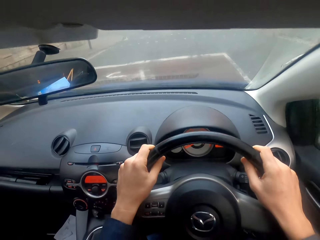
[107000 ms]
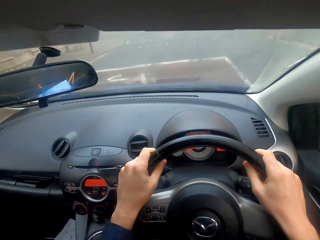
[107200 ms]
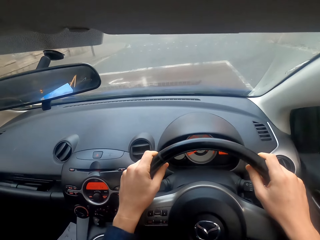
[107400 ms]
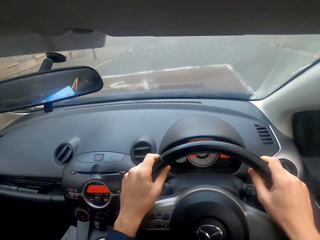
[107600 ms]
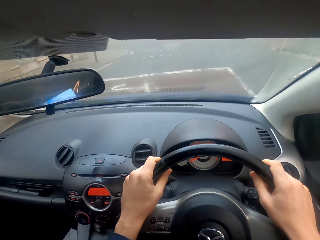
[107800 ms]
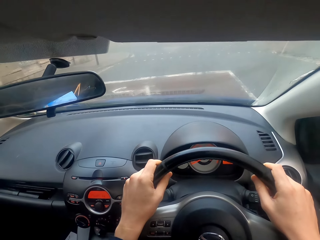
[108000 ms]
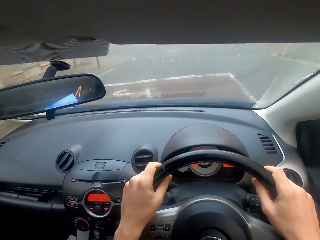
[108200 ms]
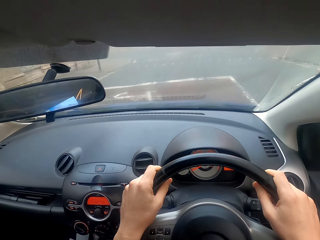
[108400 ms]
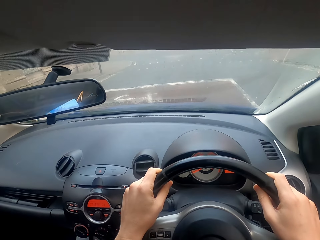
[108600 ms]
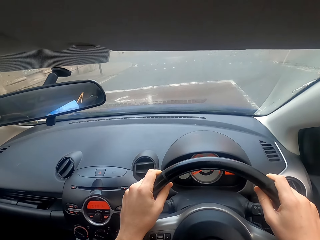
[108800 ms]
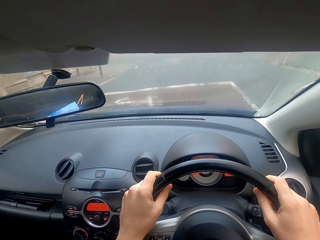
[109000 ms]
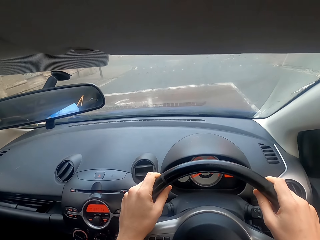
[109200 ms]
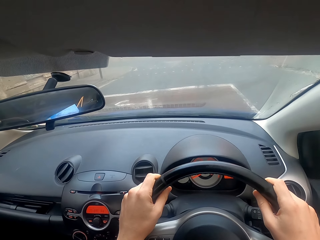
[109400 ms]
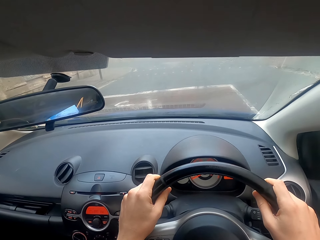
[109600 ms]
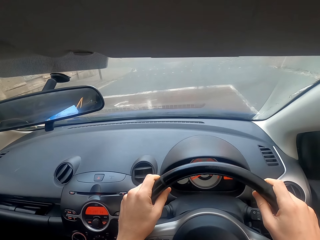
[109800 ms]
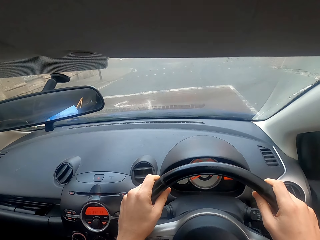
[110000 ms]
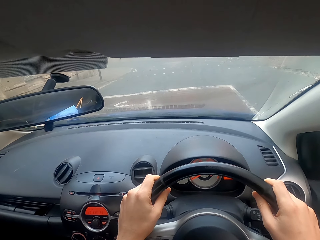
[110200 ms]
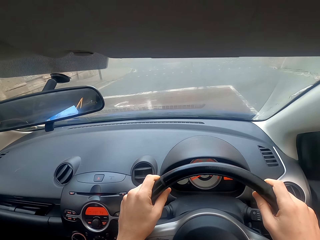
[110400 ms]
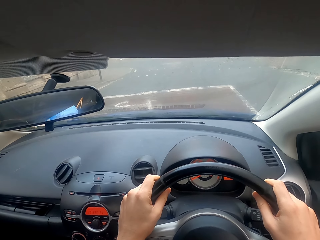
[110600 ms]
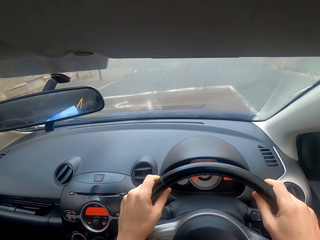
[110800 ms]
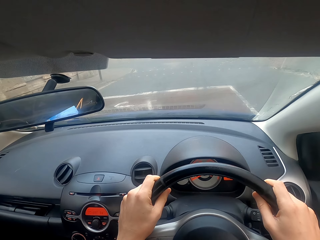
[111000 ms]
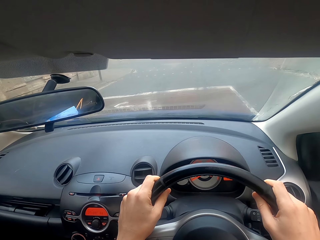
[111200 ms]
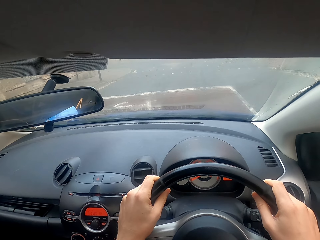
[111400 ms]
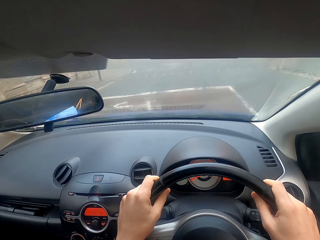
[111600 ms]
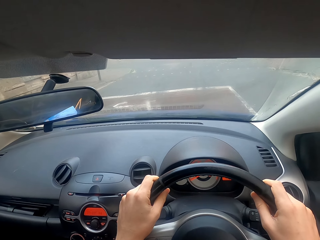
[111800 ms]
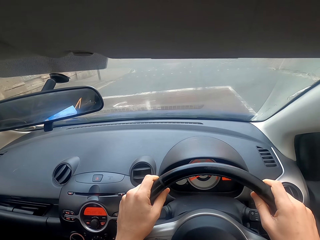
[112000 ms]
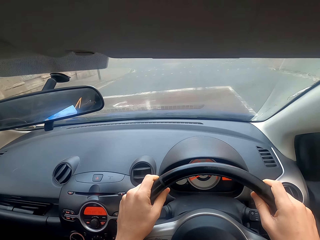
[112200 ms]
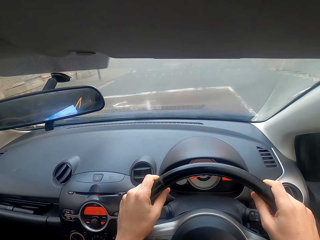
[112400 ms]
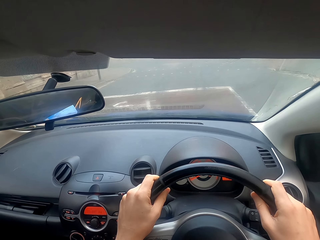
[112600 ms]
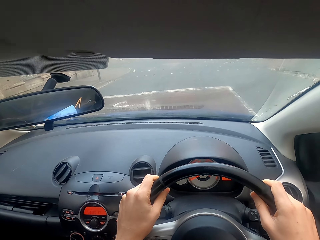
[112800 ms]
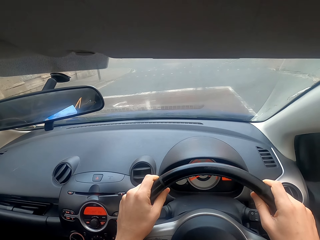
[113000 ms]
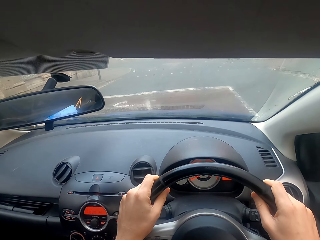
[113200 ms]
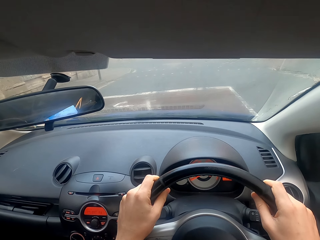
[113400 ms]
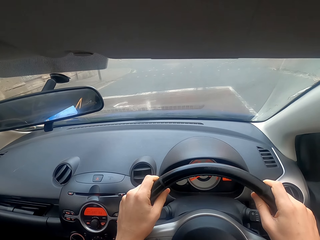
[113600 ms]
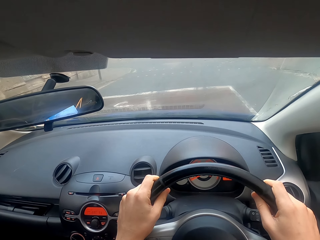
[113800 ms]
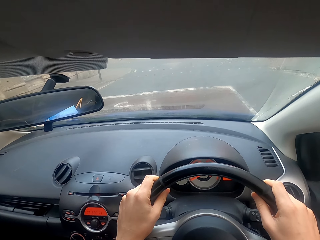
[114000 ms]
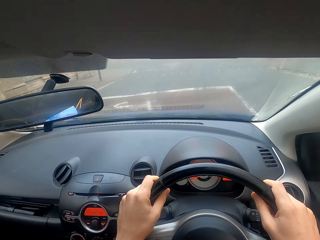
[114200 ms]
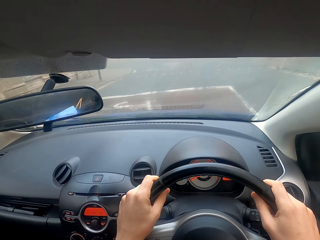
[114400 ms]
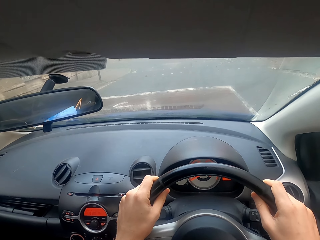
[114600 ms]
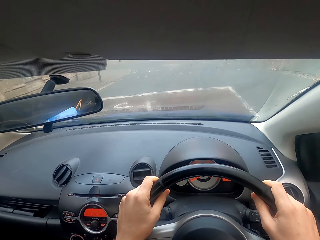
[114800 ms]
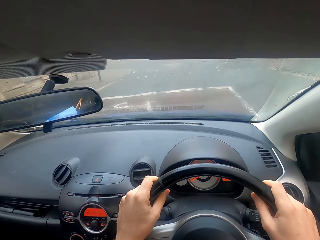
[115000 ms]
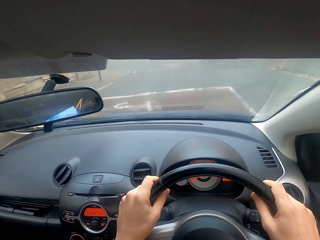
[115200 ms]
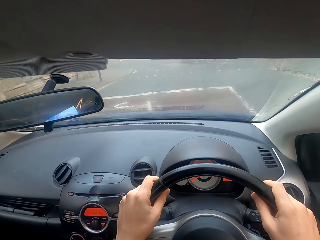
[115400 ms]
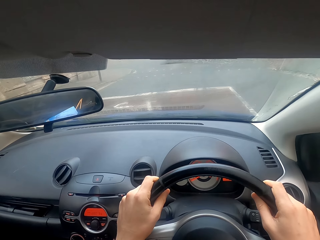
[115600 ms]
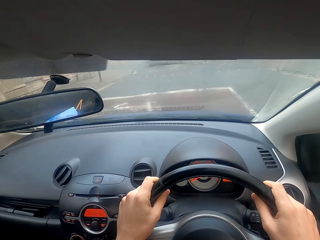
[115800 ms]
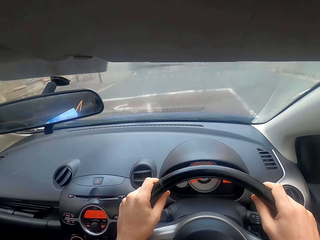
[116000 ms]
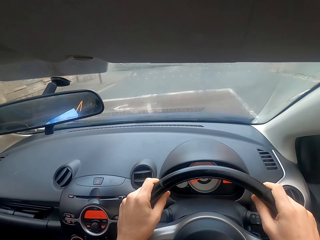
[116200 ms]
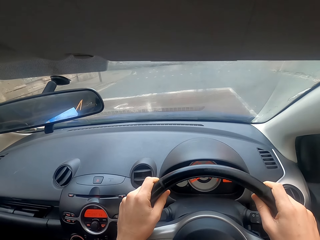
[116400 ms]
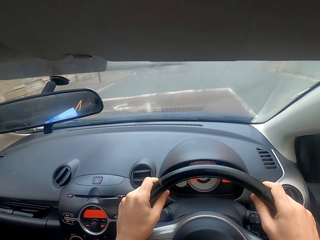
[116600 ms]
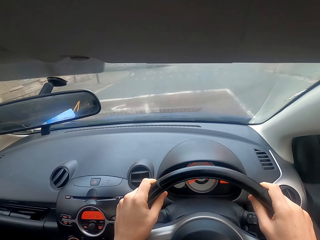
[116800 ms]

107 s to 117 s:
The camera wearer waits for the traffic lights to turn on.

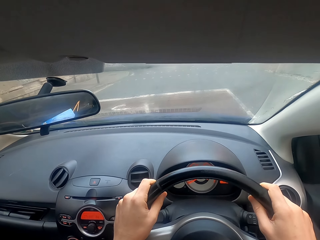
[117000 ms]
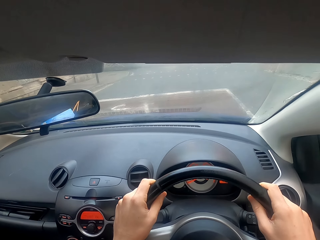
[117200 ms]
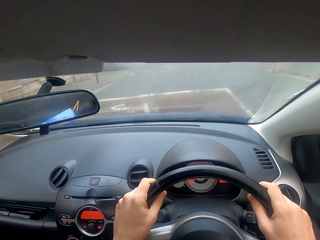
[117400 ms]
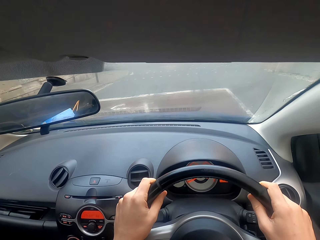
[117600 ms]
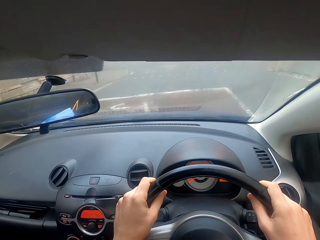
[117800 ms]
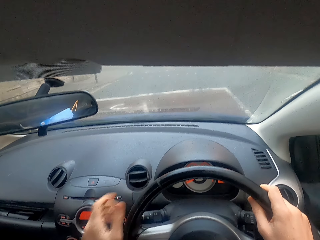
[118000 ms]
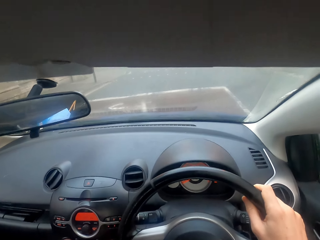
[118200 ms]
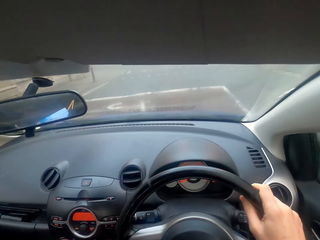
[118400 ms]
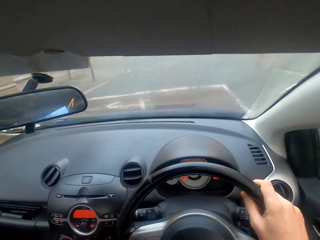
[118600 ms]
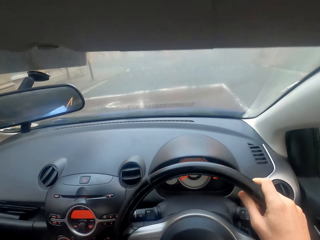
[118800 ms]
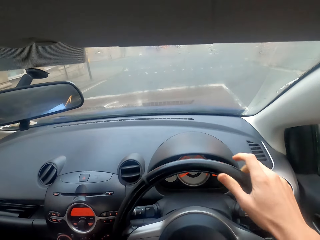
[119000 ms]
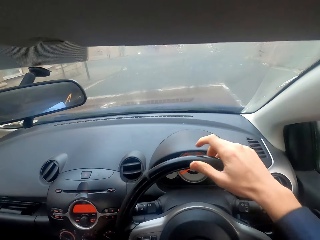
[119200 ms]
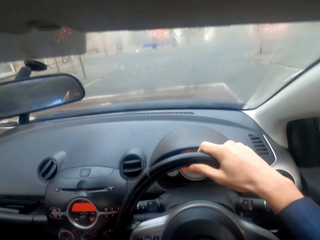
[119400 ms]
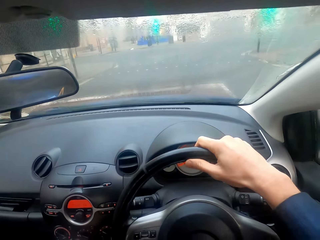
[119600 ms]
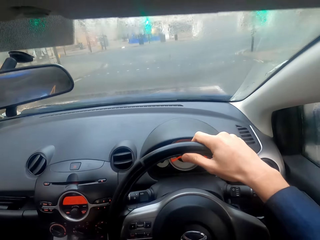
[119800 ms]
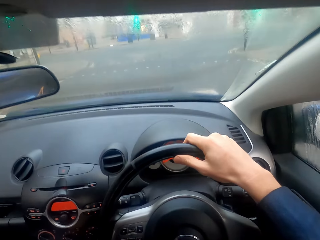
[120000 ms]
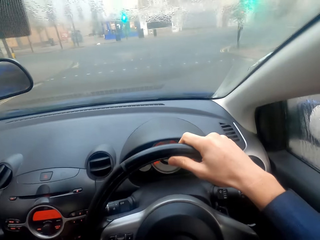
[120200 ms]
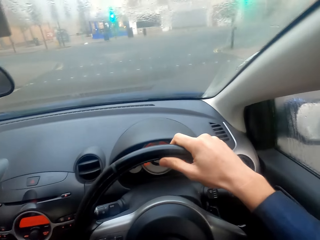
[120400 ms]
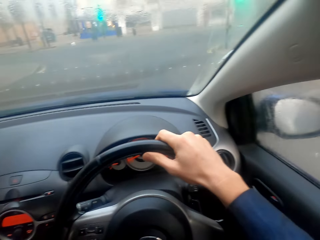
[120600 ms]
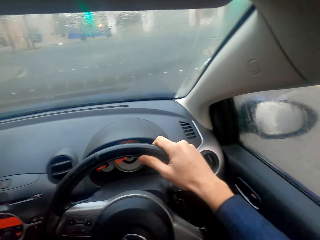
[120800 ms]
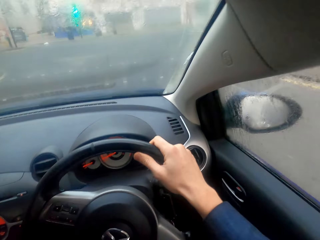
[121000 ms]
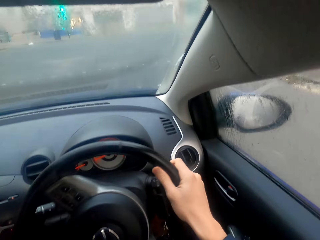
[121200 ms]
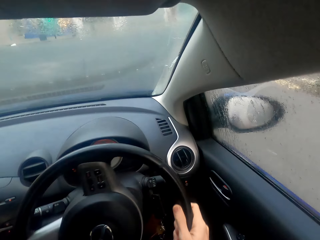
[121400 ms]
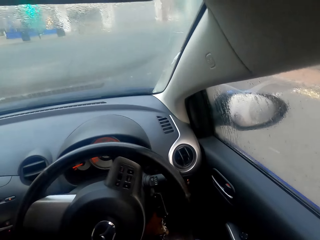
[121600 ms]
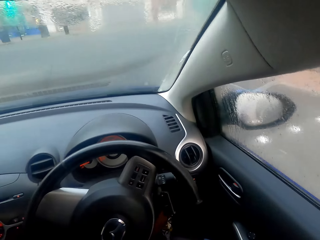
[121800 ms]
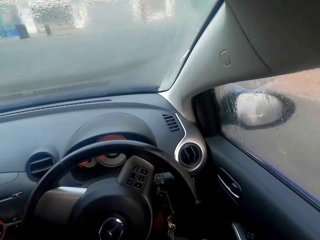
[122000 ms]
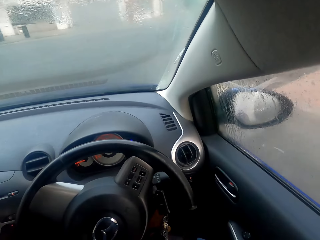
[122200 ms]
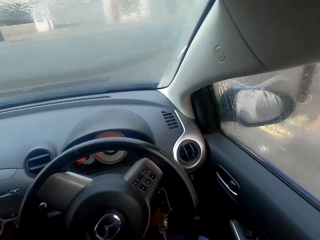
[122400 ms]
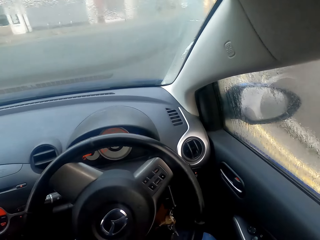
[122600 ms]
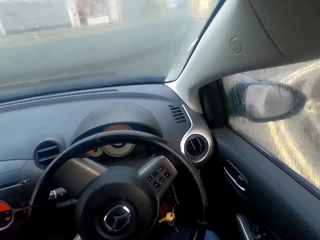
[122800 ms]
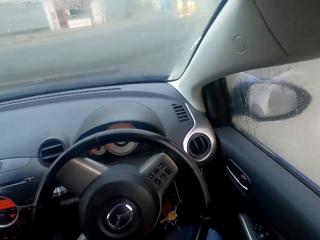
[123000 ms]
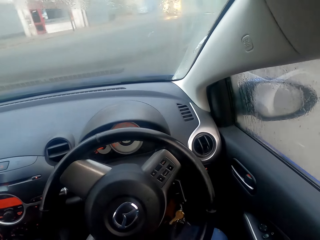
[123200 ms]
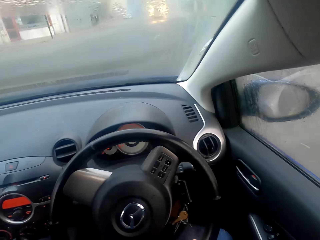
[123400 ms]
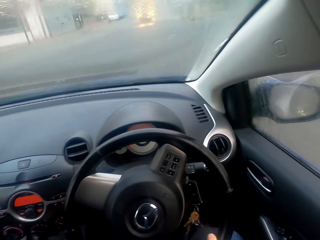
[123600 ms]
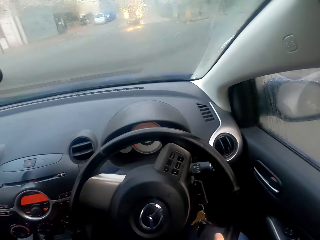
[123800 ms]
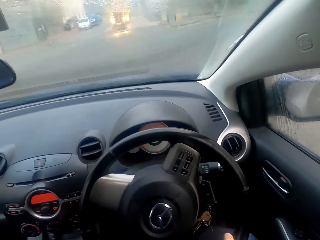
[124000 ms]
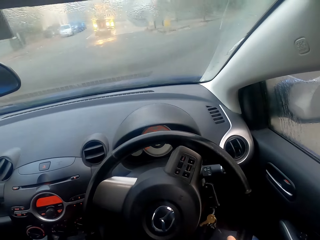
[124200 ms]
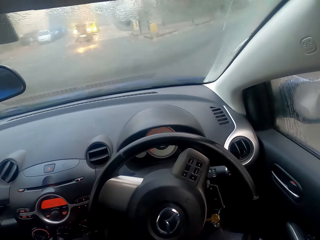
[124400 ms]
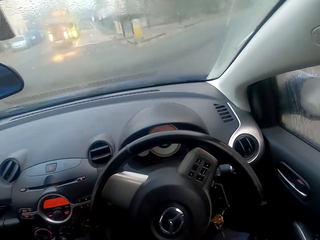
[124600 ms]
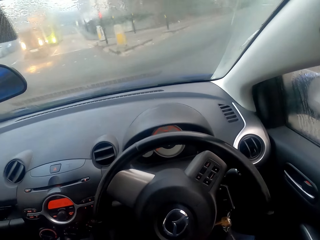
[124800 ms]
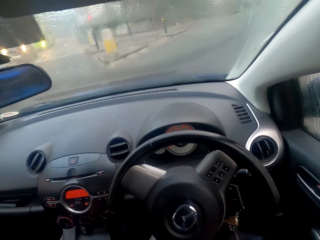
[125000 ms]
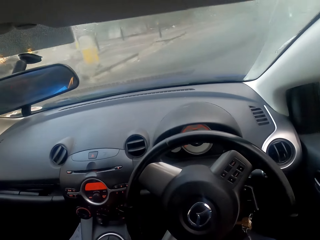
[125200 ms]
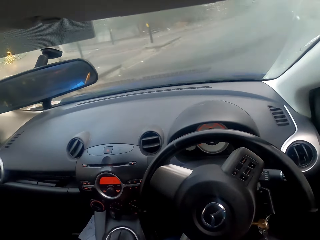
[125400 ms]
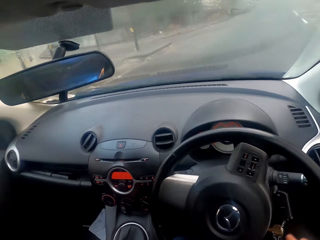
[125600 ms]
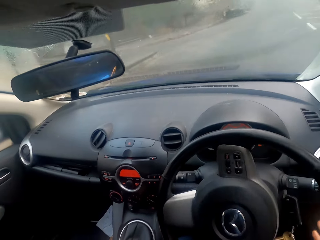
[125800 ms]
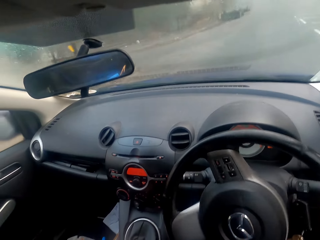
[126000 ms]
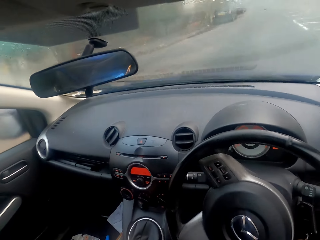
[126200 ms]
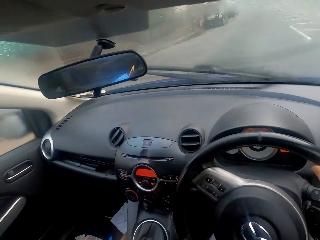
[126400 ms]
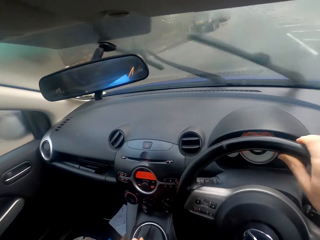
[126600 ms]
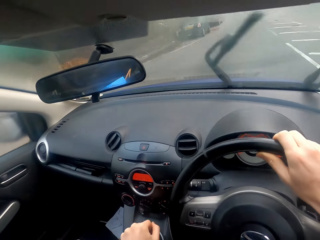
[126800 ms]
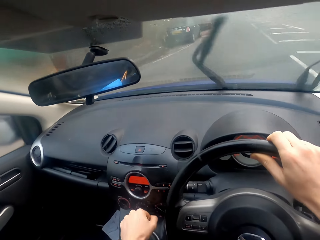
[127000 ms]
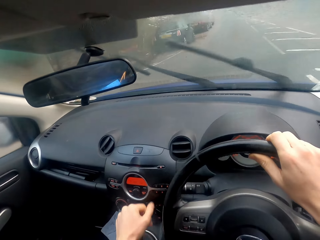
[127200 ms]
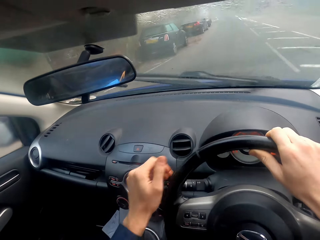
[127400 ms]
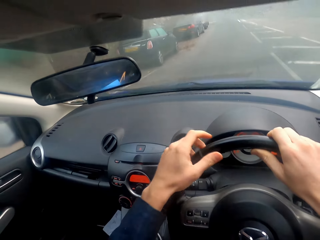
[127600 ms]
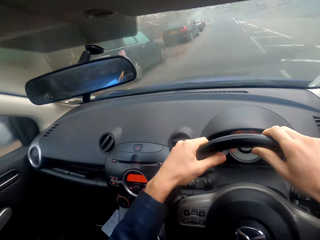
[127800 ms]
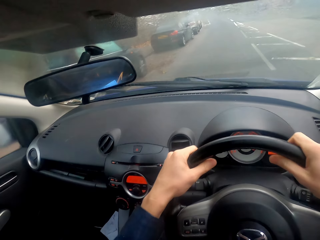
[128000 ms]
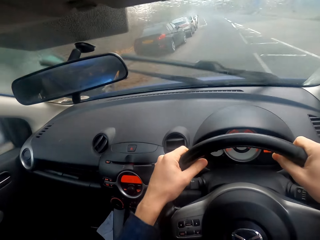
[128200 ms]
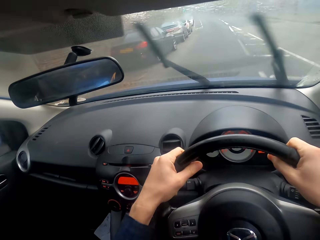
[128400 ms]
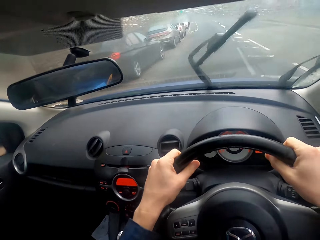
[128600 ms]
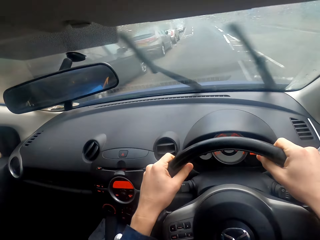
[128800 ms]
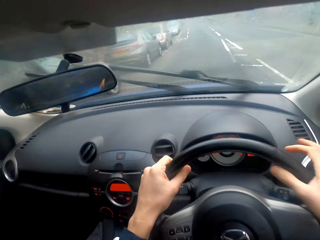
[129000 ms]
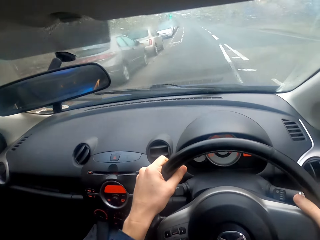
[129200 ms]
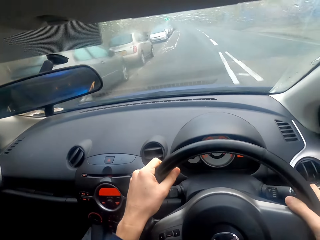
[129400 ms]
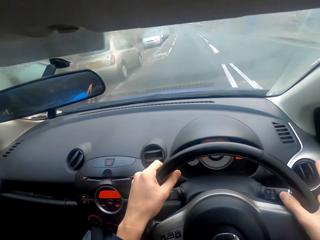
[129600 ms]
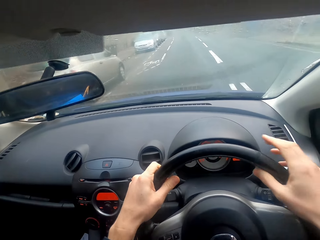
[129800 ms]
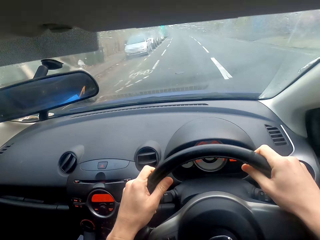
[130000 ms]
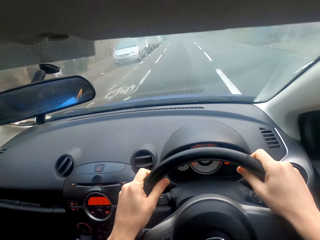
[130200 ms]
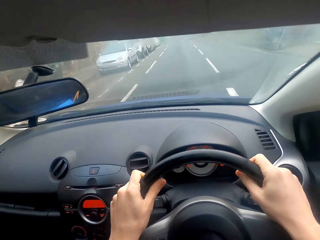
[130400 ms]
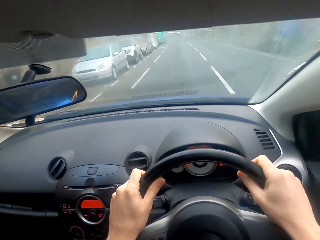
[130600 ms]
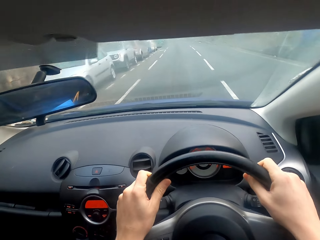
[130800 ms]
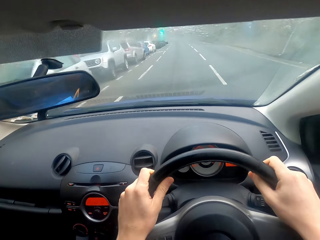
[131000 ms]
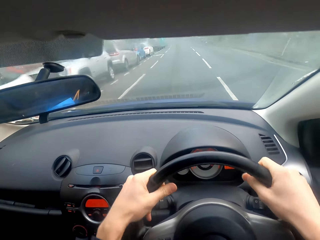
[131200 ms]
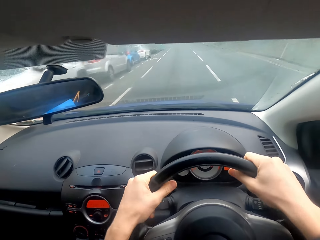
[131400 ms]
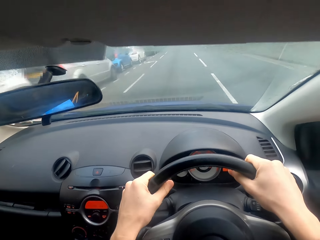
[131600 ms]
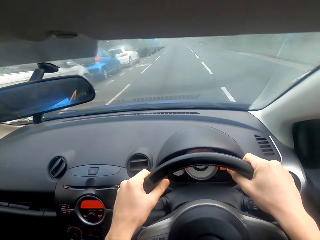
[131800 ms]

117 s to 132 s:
The camera wearer changes the gear. They drive the car on the road.
